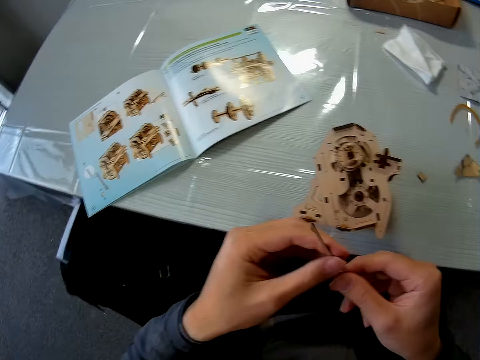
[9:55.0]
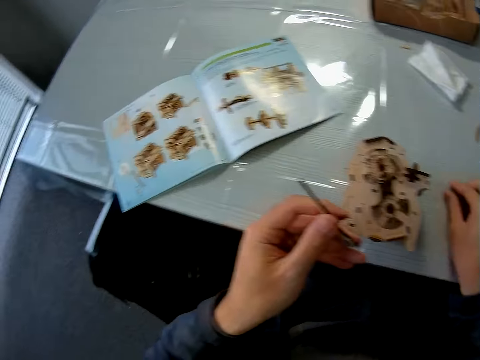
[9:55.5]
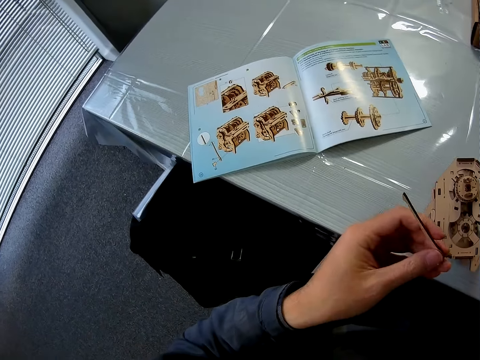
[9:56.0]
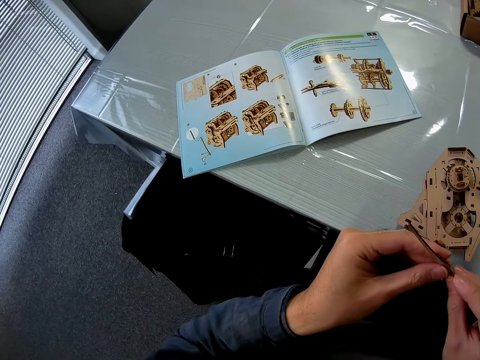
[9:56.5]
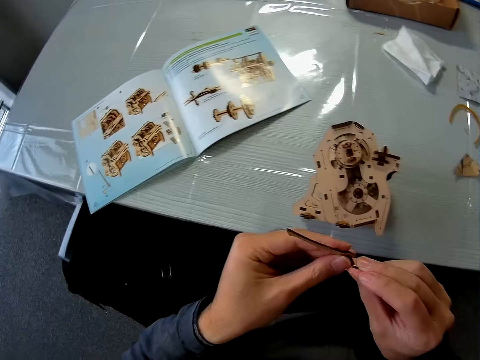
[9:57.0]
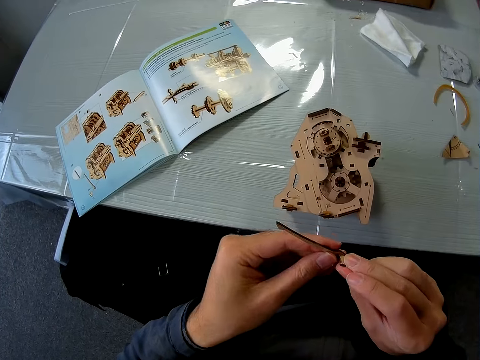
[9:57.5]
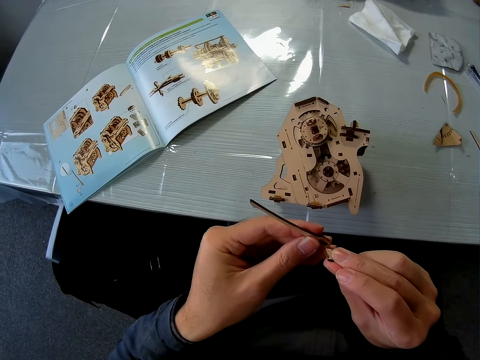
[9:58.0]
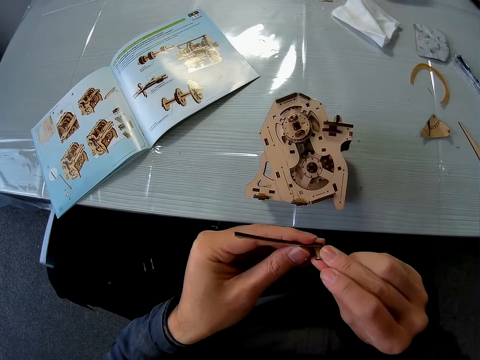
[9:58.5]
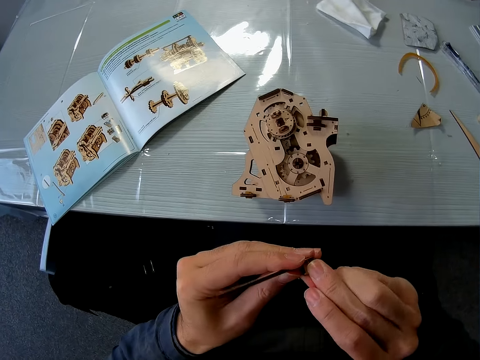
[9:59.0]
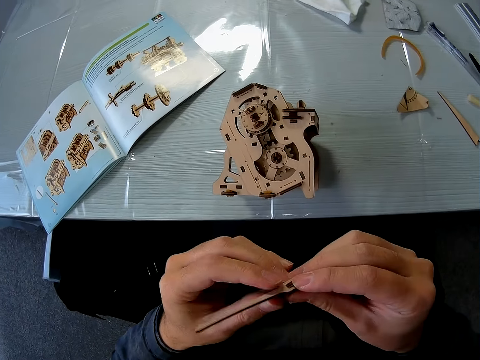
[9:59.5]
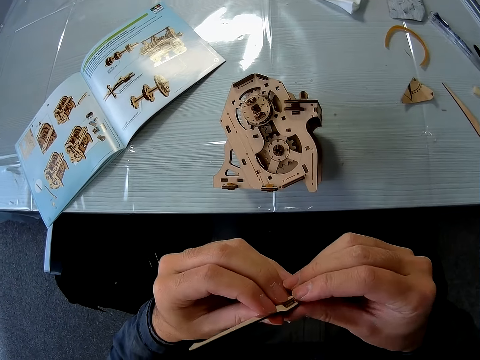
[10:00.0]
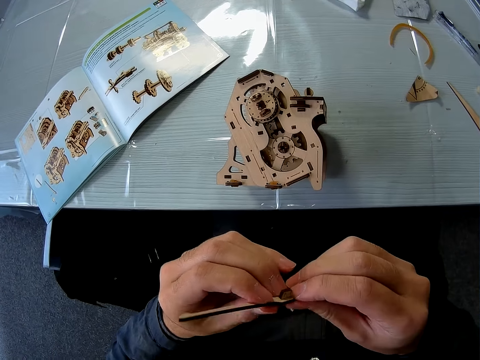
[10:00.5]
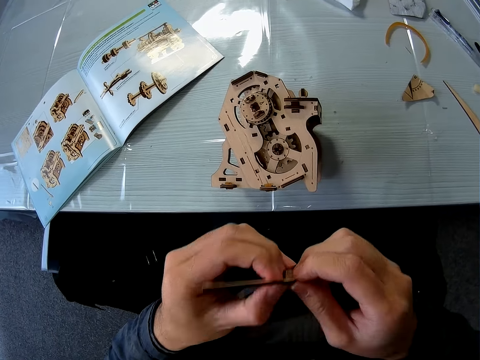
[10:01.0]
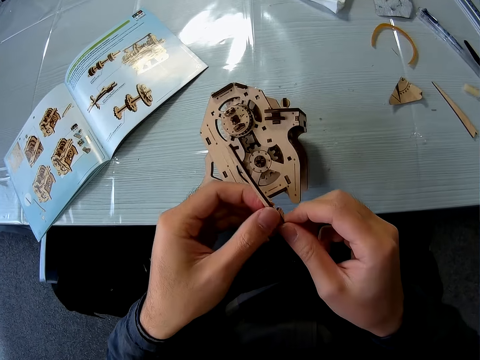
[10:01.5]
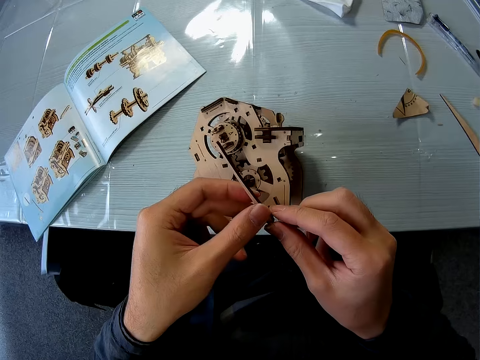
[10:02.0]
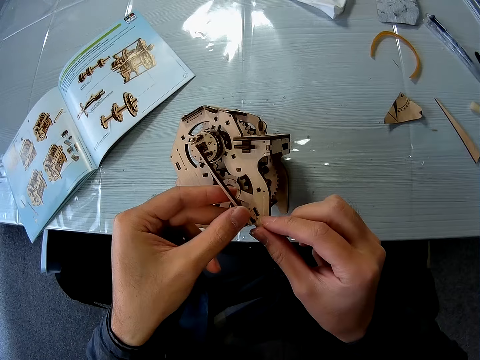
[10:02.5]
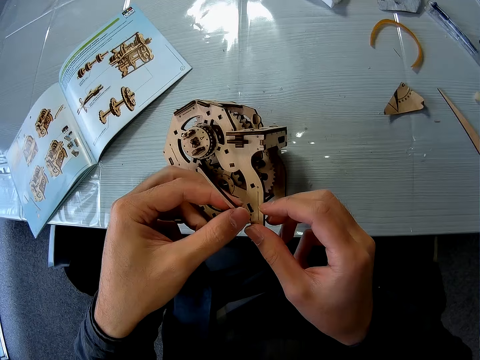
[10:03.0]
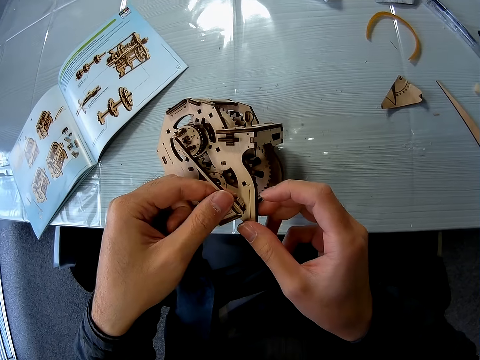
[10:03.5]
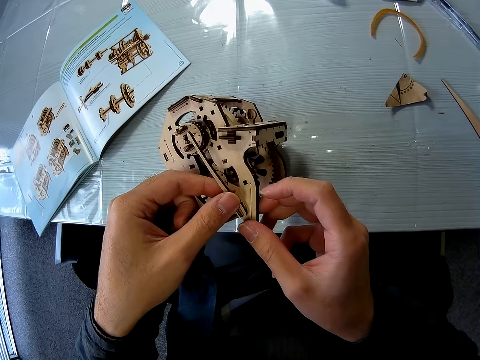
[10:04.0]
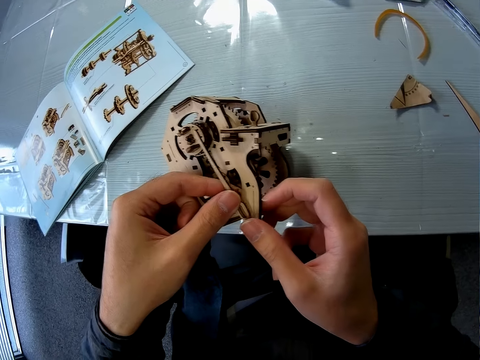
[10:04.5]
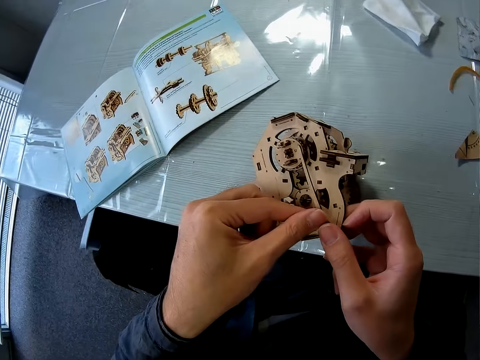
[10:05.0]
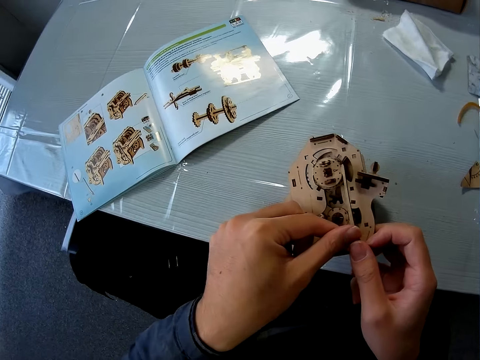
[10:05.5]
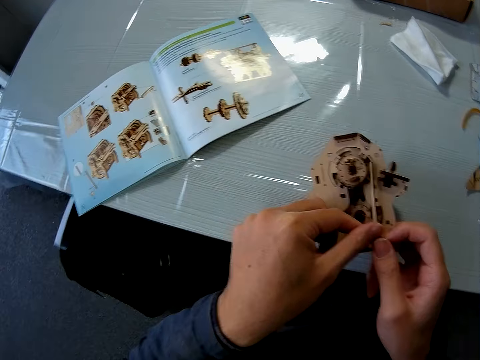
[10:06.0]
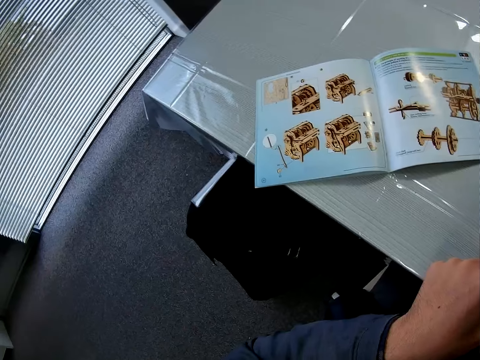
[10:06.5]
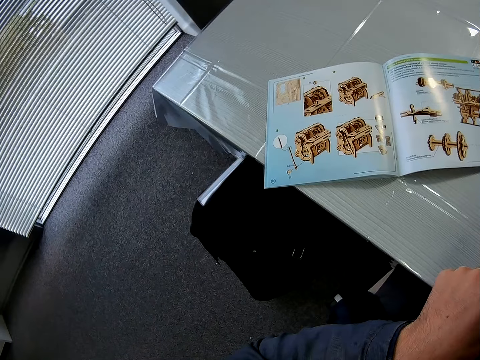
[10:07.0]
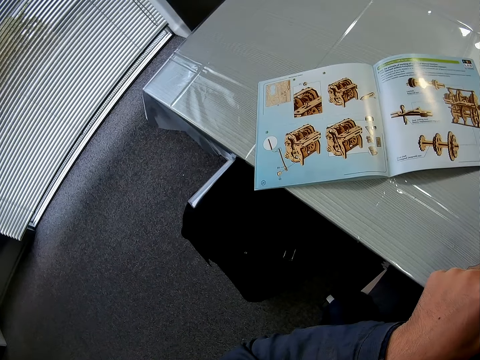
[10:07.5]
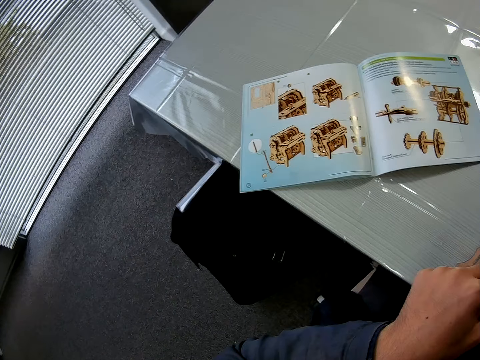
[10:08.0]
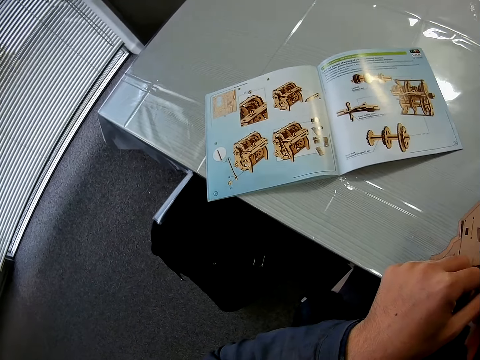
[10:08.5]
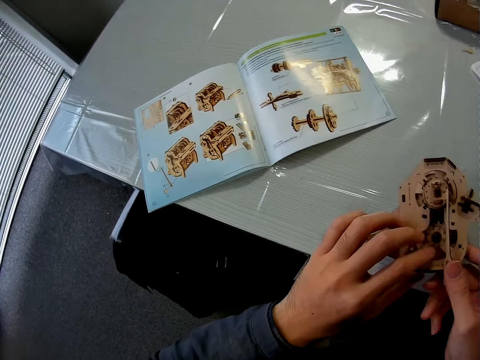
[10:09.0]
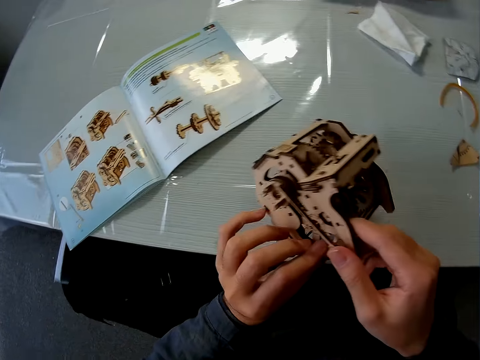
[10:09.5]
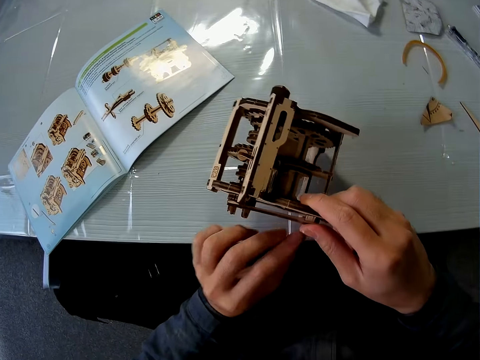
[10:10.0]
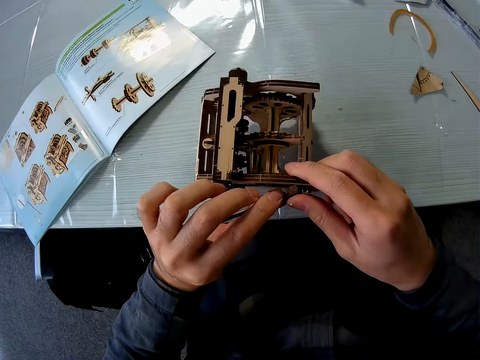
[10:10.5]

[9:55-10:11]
The camera wearer holds the model piece and picks the model piece. They join the pieces of cardboard together. They join the cardboard pieces to the cardboard structure. They look at a book. They join the cardboard pieces to the cardboard structure.

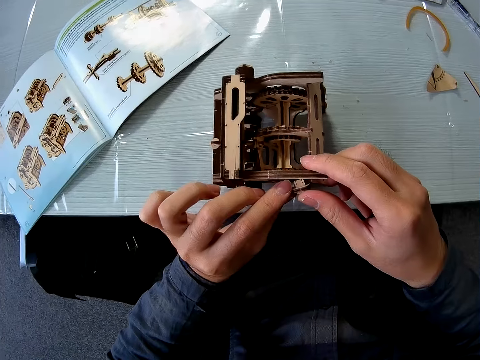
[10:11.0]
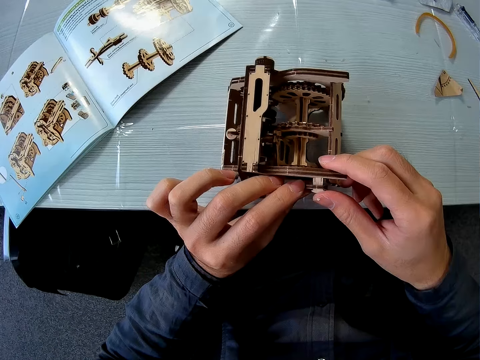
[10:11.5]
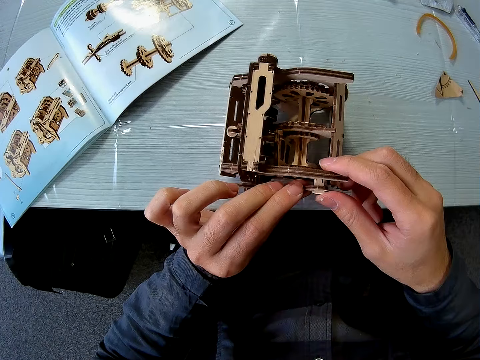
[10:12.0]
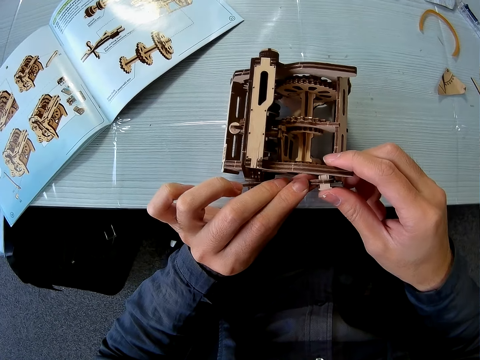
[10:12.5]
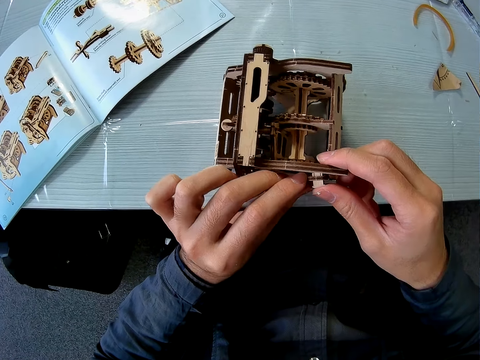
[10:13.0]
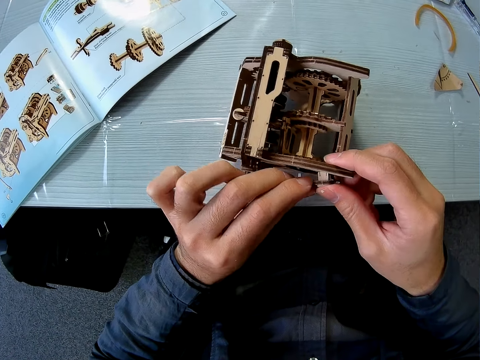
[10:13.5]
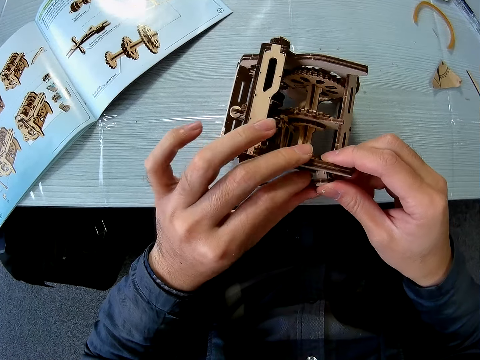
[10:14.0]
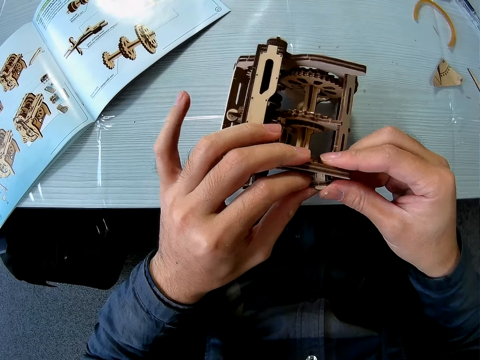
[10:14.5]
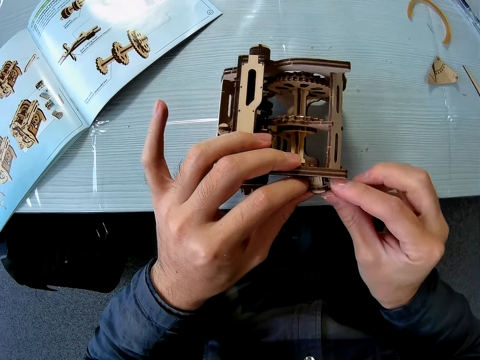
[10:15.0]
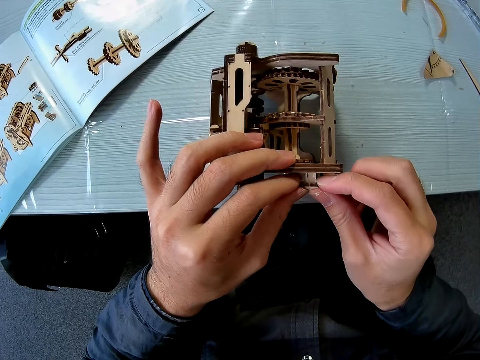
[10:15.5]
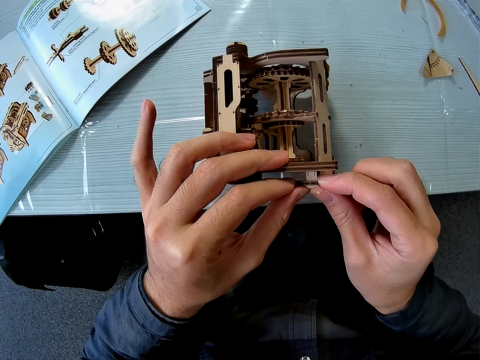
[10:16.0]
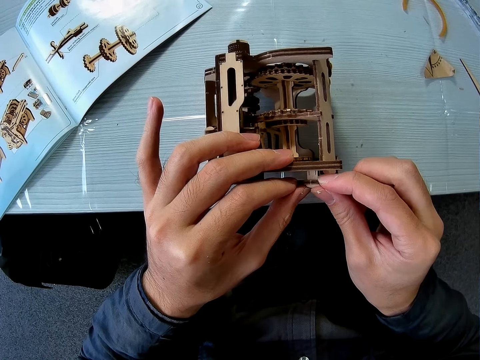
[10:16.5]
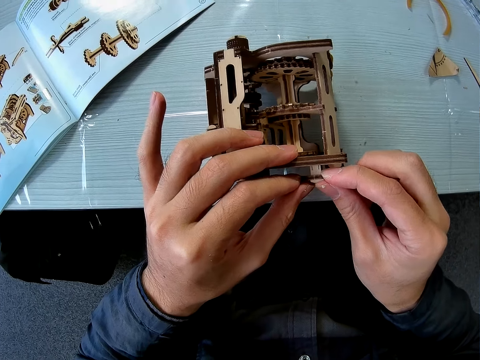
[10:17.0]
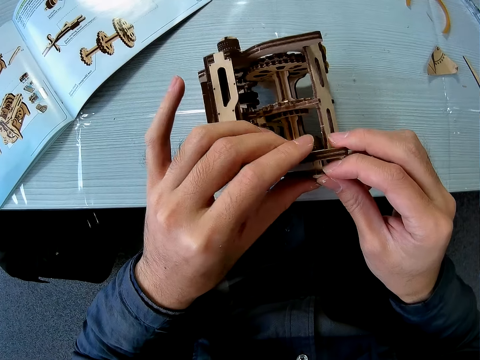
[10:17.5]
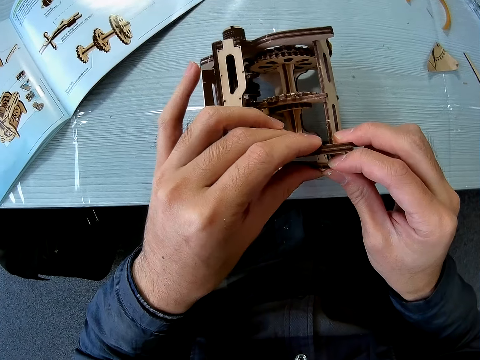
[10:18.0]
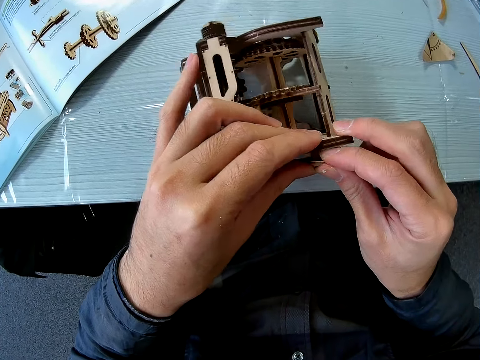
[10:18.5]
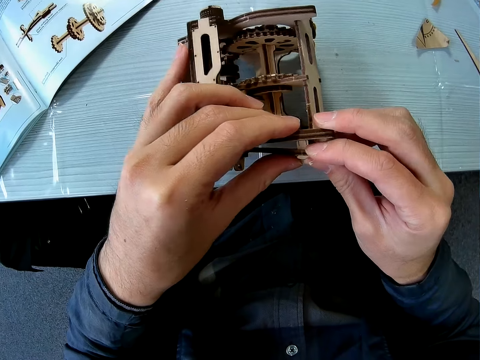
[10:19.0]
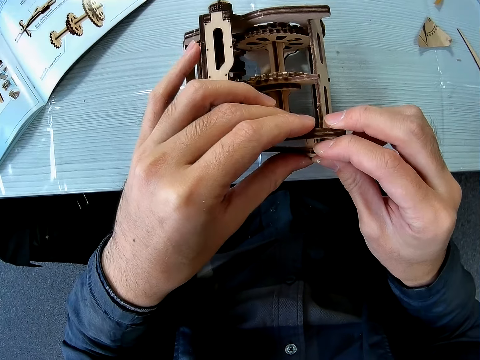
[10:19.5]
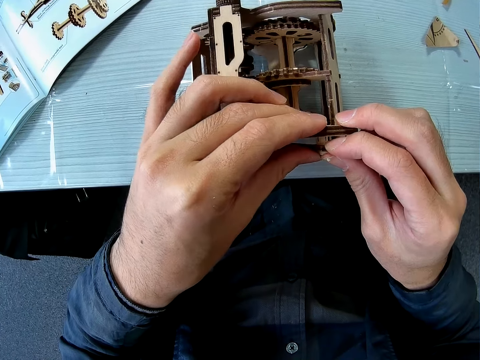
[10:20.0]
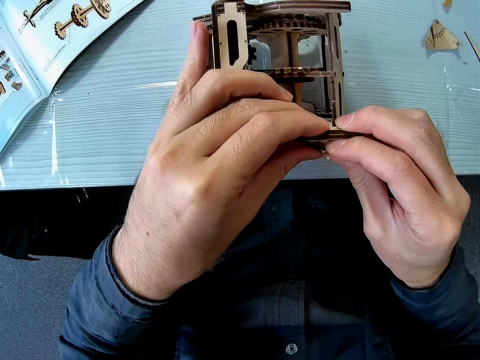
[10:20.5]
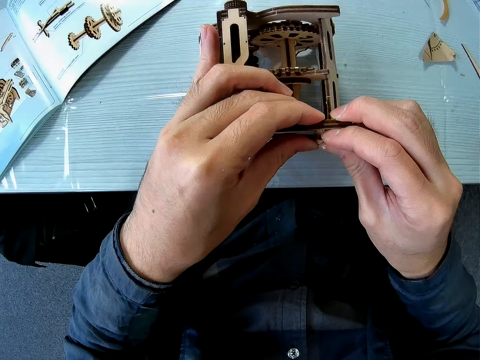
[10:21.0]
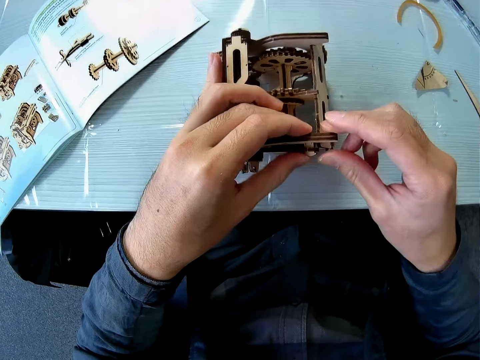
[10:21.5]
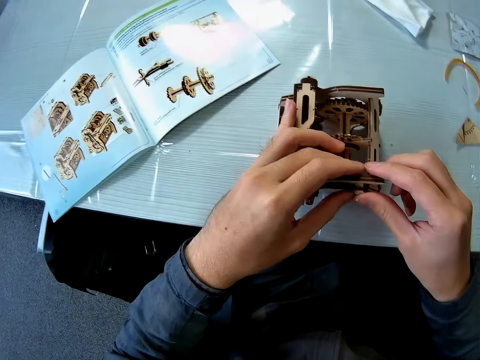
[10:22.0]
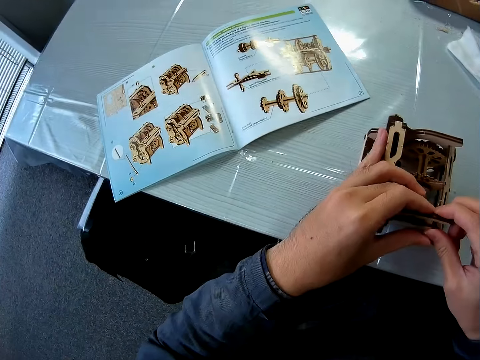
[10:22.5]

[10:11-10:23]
The camera wearer fixes the model piece.
